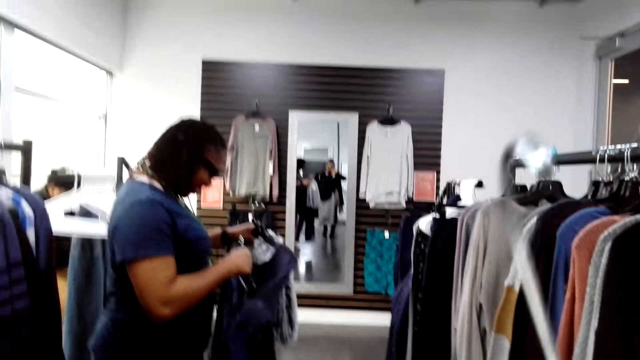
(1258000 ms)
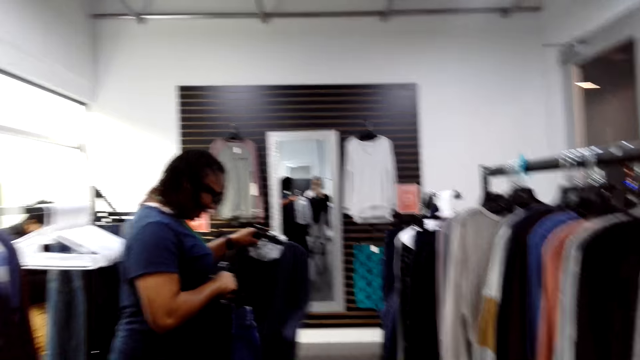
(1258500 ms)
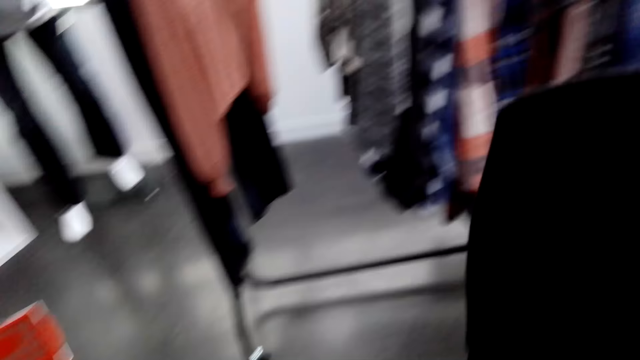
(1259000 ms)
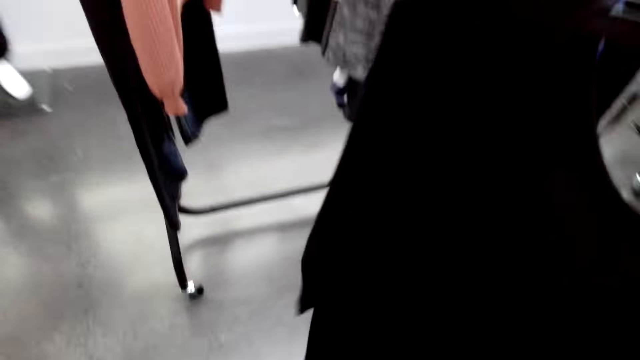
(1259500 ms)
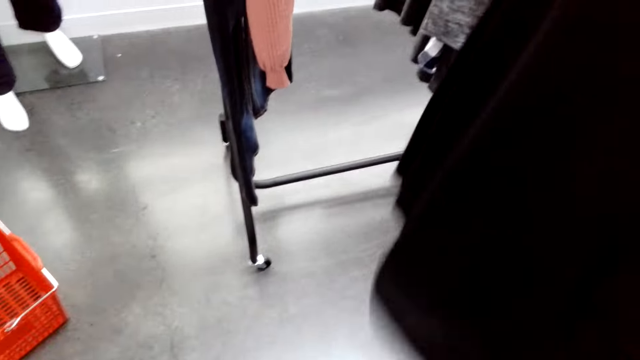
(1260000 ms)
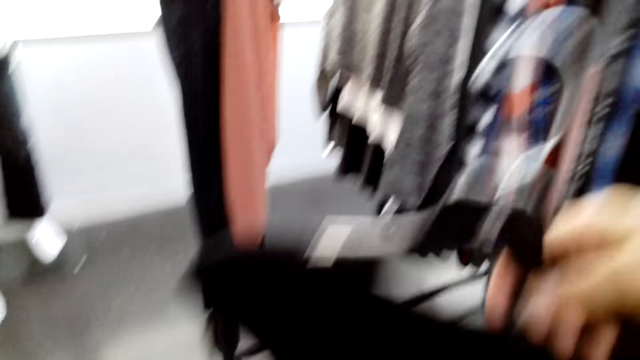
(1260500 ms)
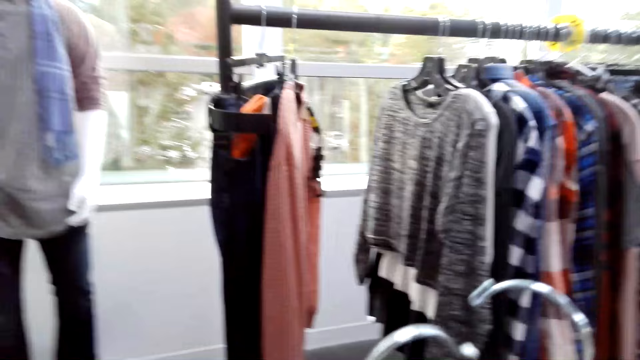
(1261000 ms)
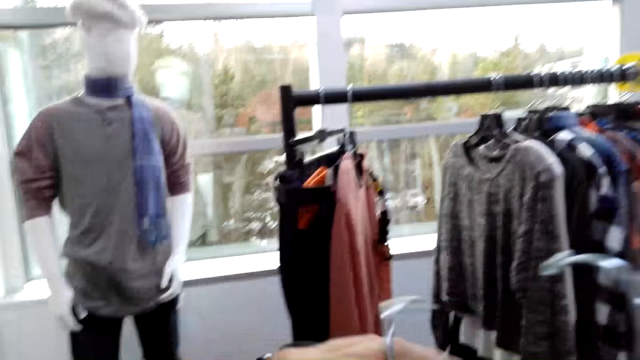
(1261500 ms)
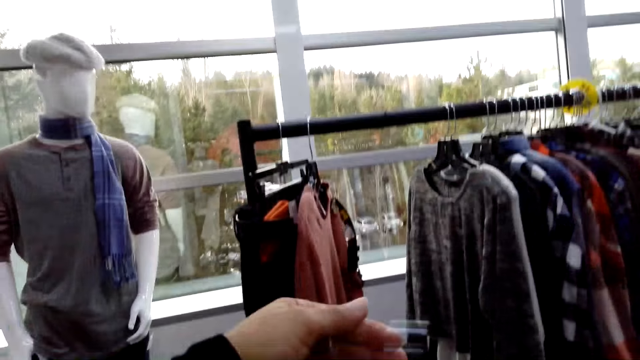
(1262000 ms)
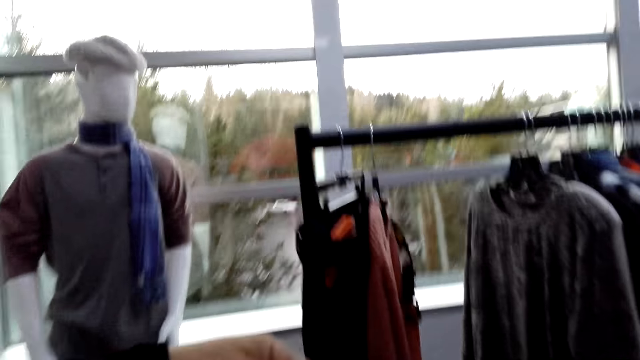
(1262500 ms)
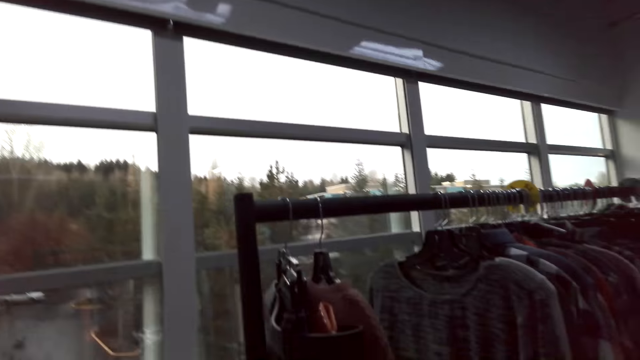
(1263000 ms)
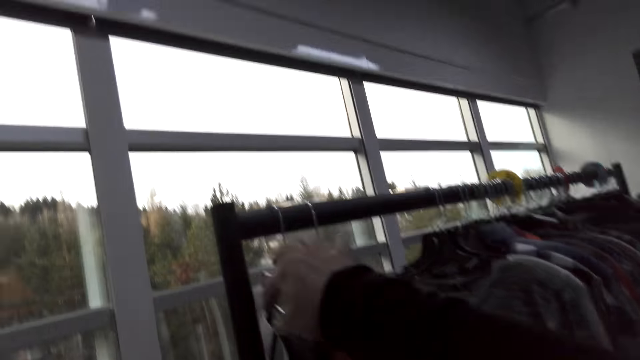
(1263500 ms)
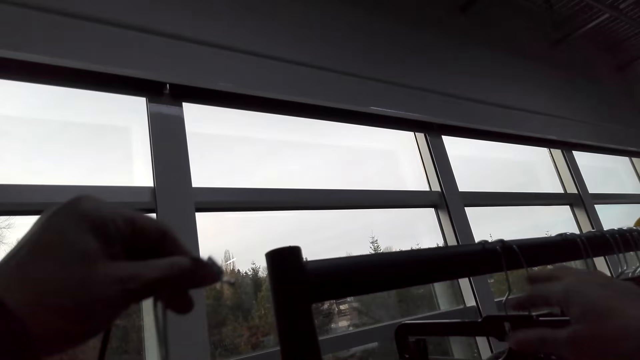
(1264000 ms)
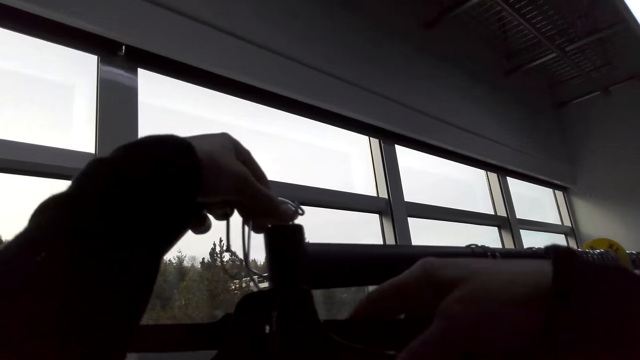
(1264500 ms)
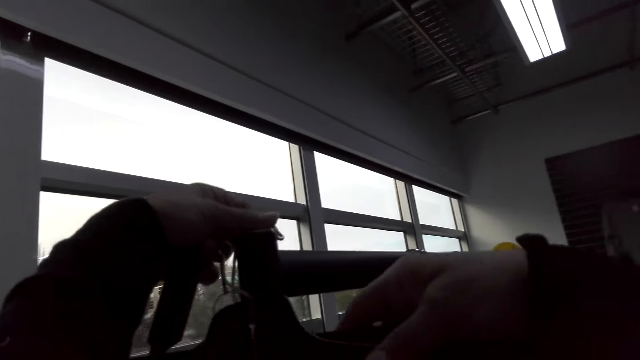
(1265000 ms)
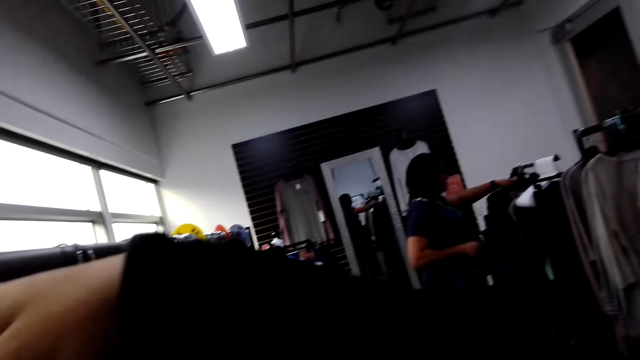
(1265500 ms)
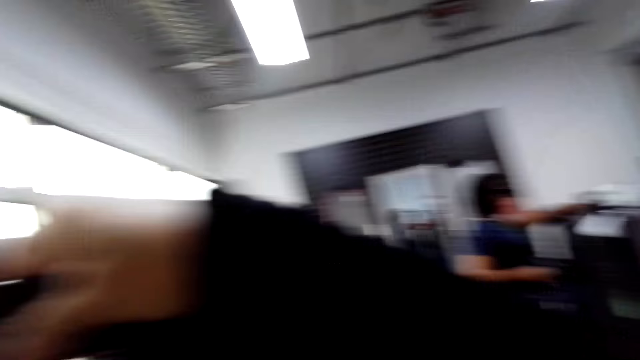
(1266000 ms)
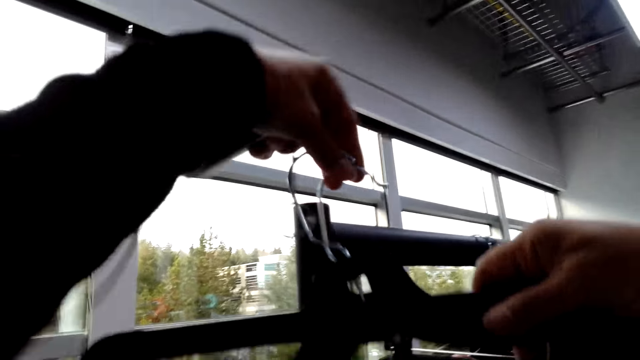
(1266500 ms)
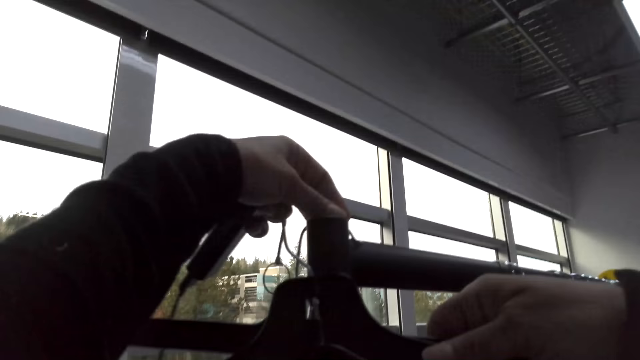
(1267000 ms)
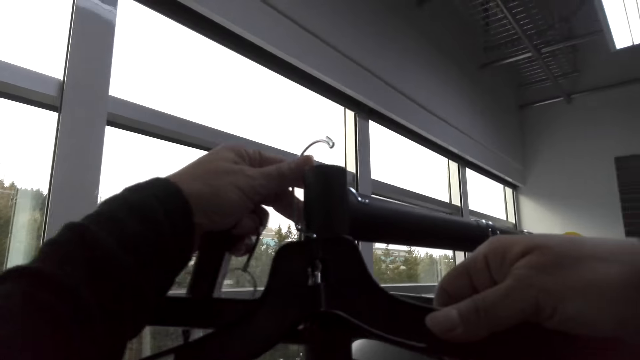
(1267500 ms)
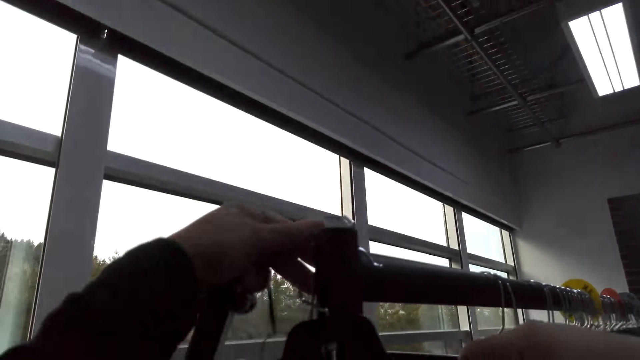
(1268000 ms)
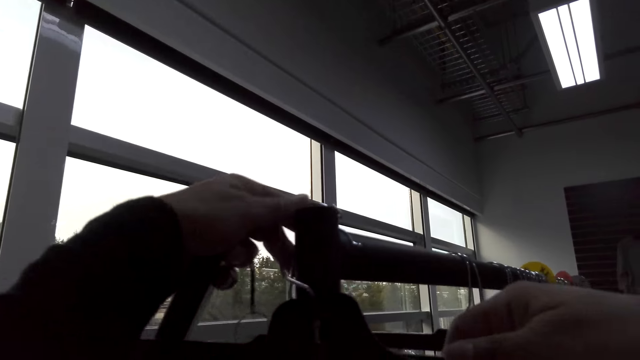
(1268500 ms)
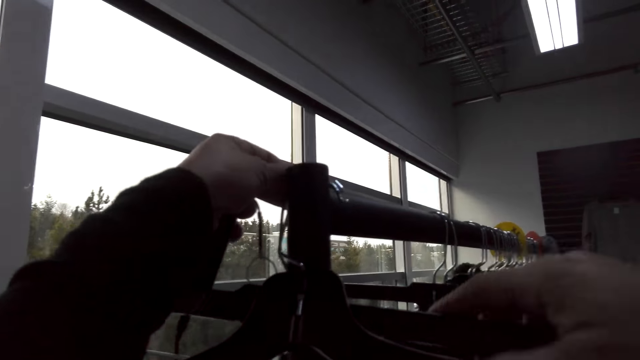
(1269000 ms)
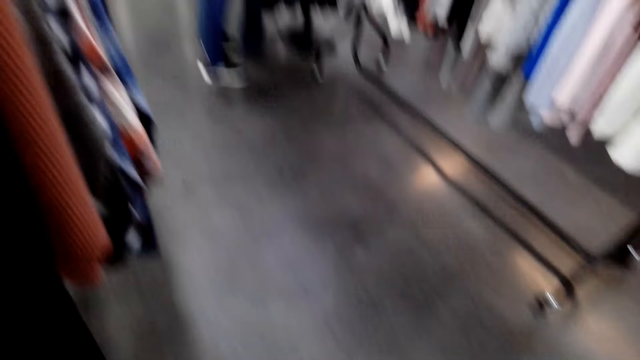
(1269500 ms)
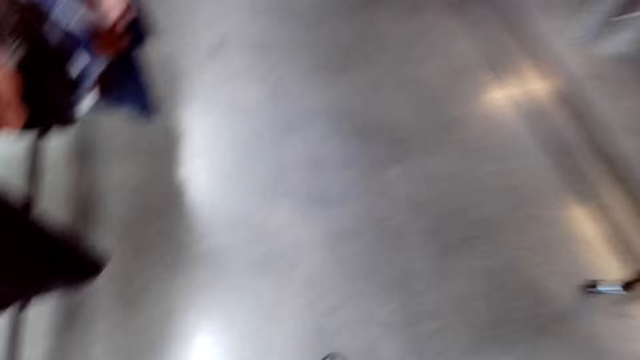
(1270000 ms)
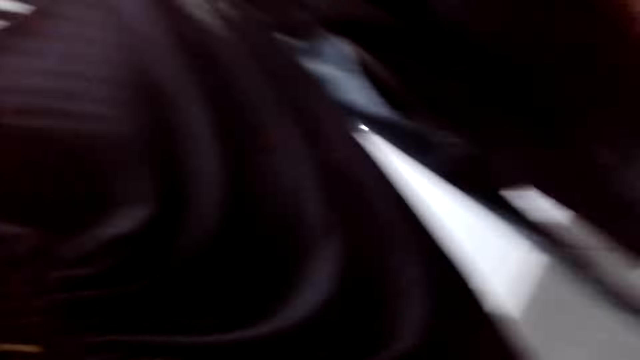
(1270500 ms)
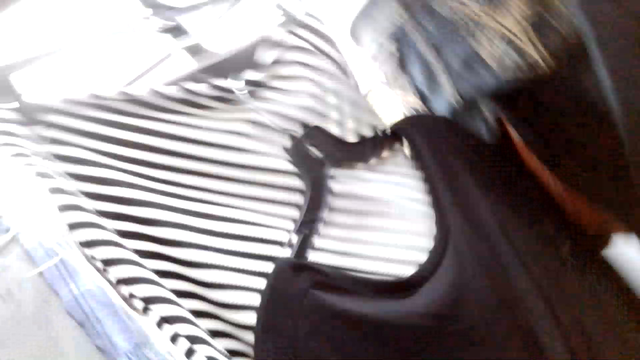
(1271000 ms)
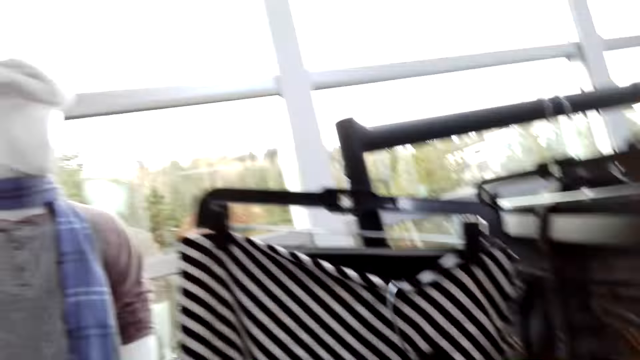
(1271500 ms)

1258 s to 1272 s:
The camera wearer moves a cloth. They move clothes on a hanger stand. They pick a cloth from the line. They hang the clothes on the hanger stand.

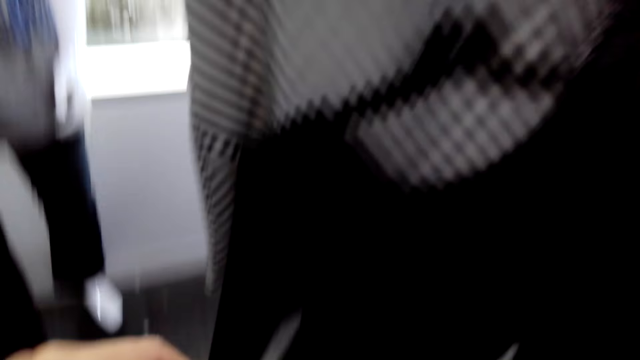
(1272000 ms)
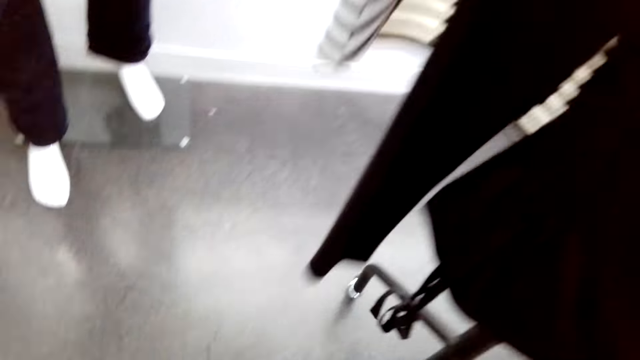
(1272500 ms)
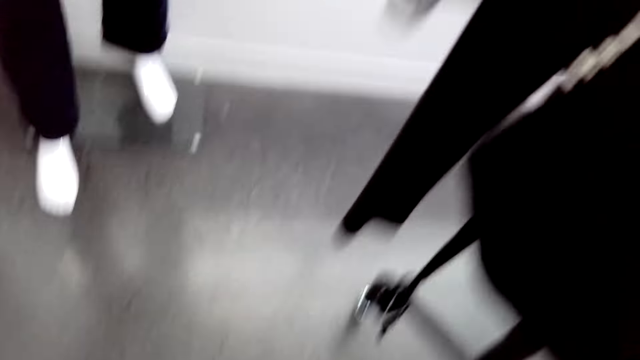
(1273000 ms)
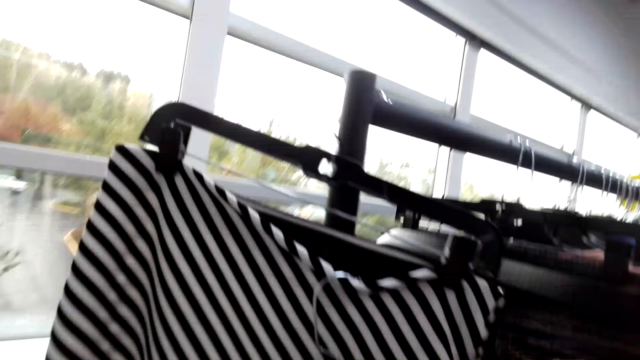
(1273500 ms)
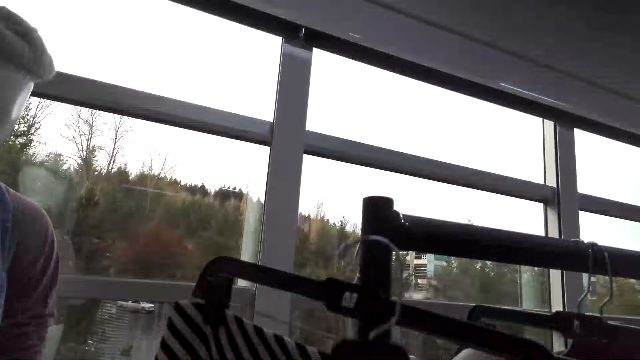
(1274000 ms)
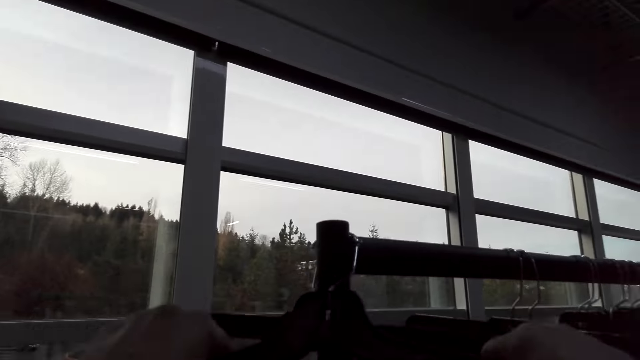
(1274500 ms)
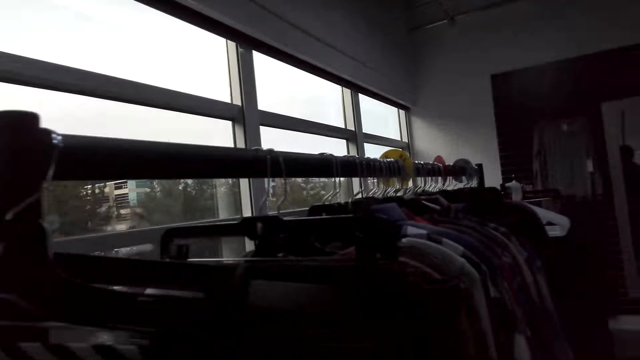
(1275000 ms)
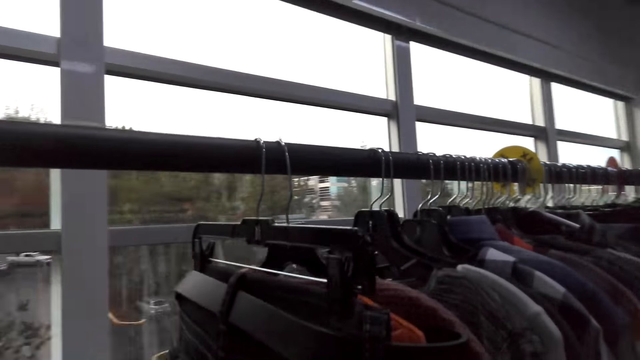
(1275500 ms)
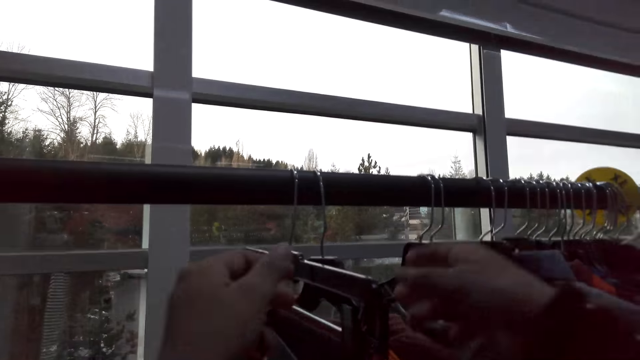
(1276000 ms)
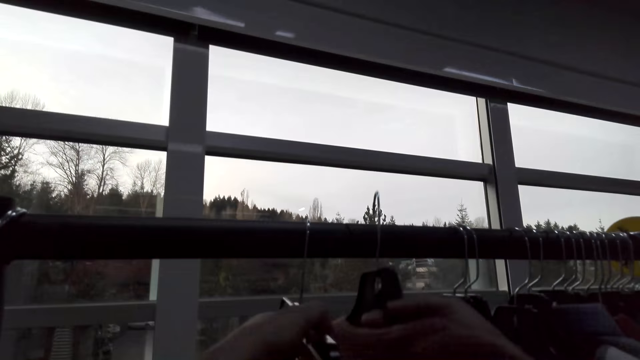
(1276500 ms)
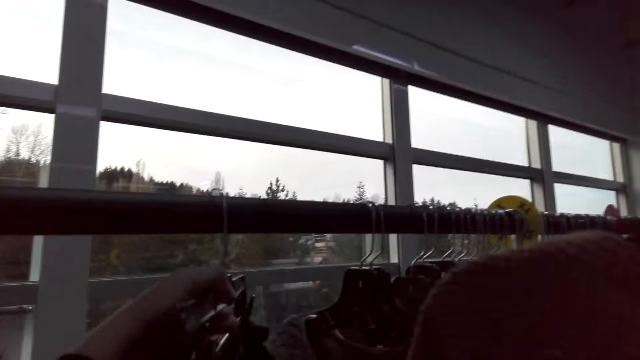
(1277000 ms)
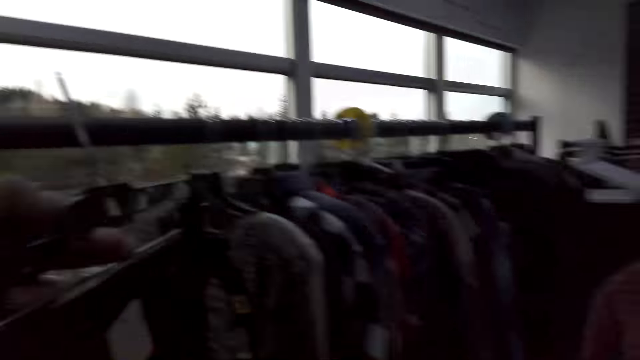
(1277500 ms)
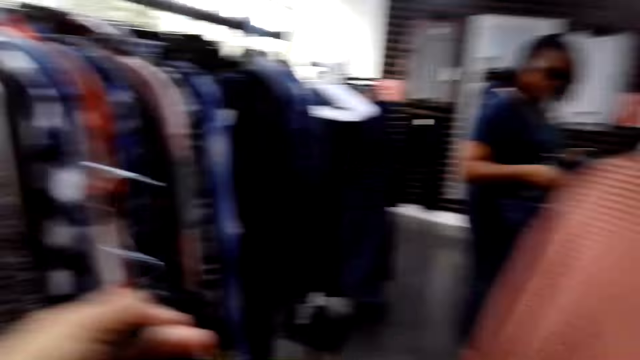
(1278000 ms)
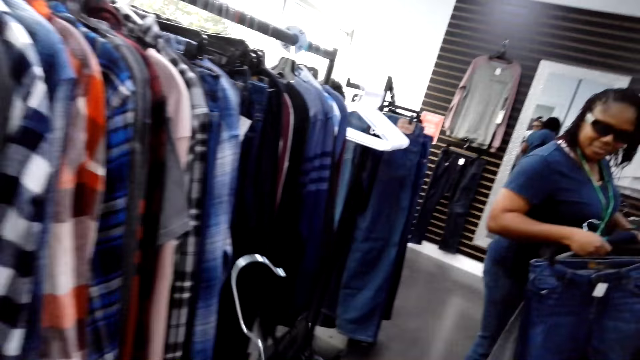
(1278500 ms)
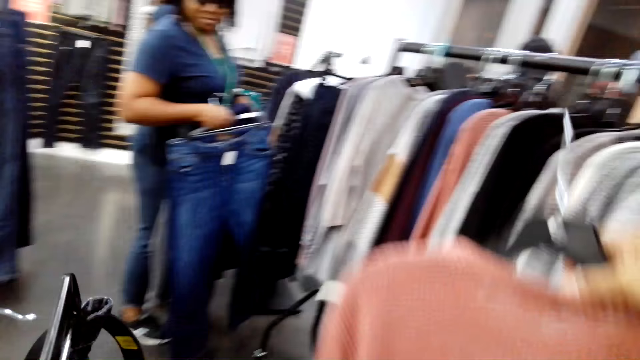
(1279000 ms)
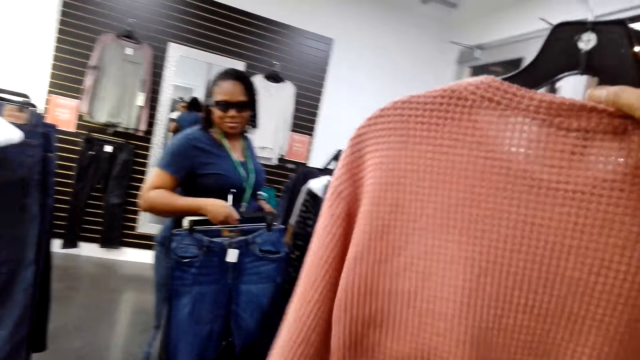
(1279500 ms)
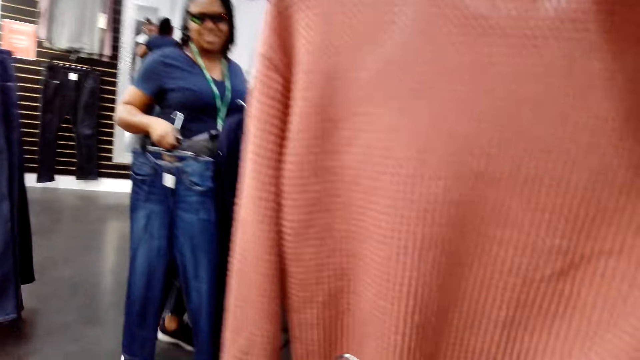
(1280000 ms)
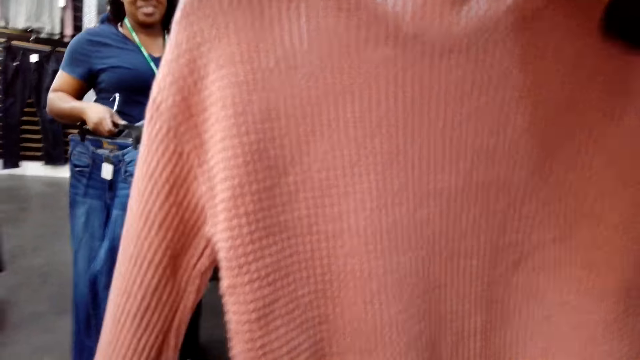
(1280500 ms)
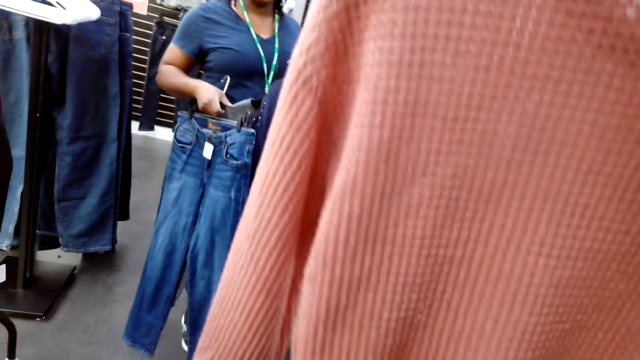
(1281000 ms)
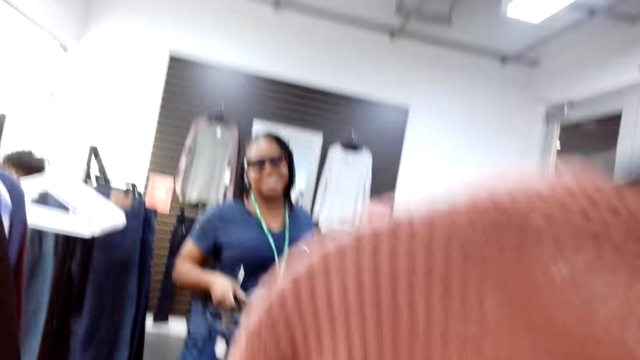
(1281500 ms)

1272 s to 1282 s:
The camera wearer hangs a cloth on a hanger stand. They pick a cloth on the hanger stand. They pick another cloth on the hanger stand. They hold a cloth.
